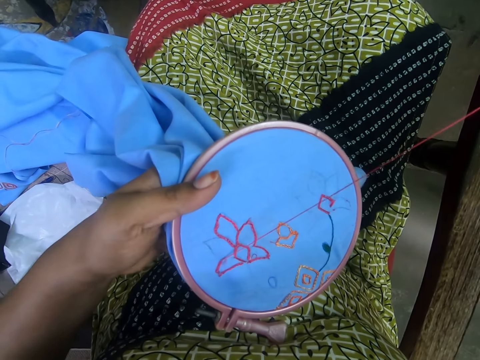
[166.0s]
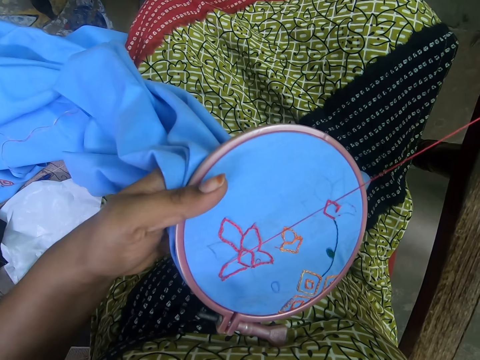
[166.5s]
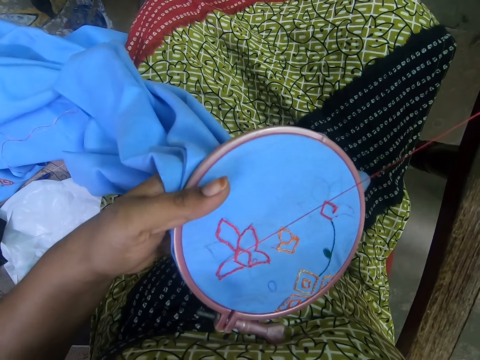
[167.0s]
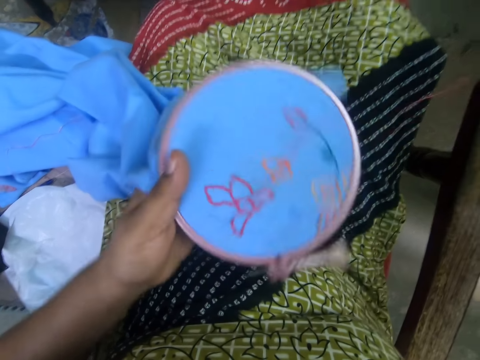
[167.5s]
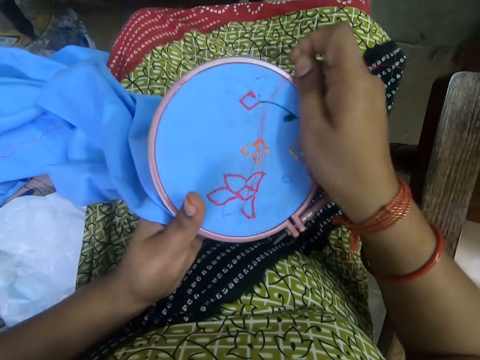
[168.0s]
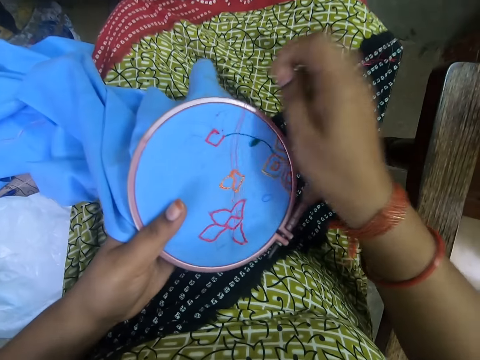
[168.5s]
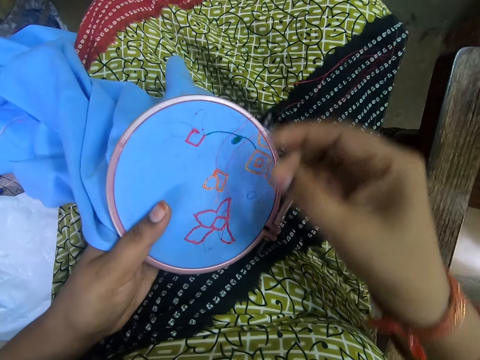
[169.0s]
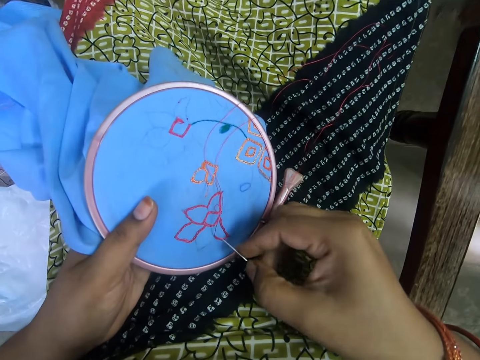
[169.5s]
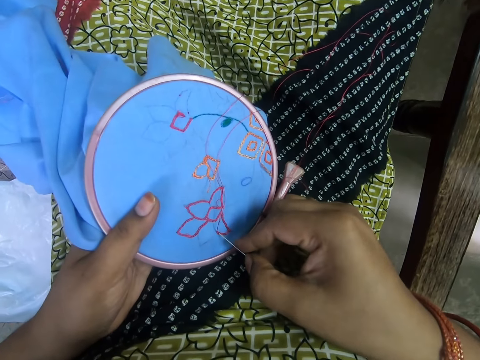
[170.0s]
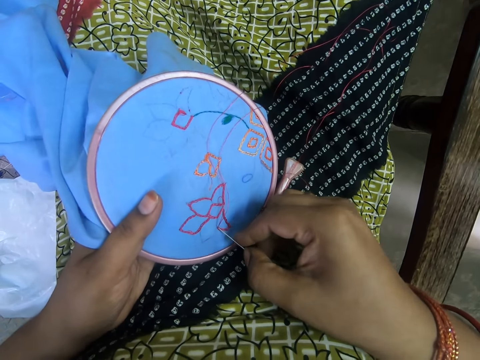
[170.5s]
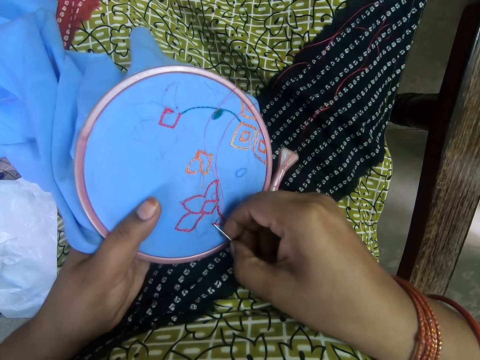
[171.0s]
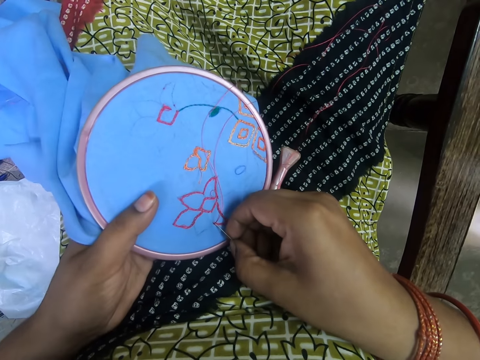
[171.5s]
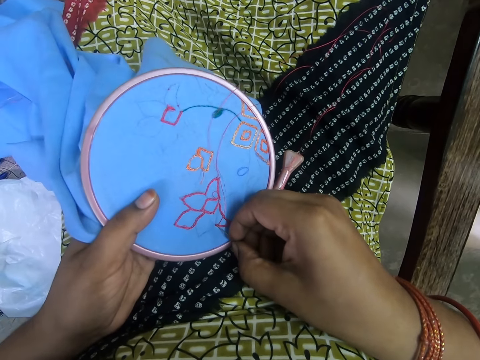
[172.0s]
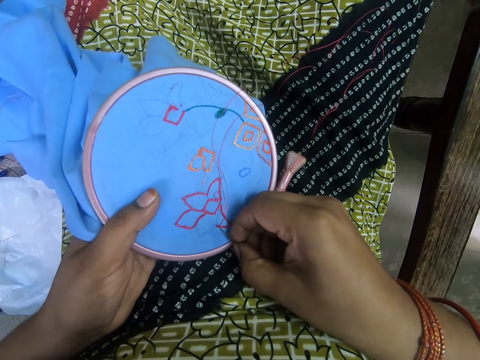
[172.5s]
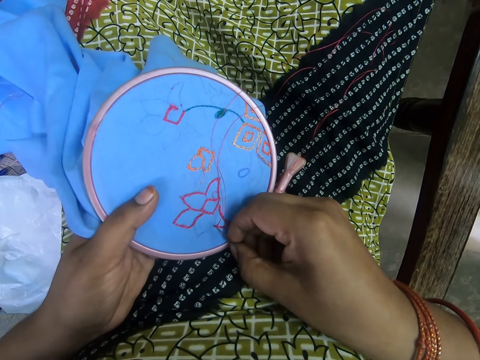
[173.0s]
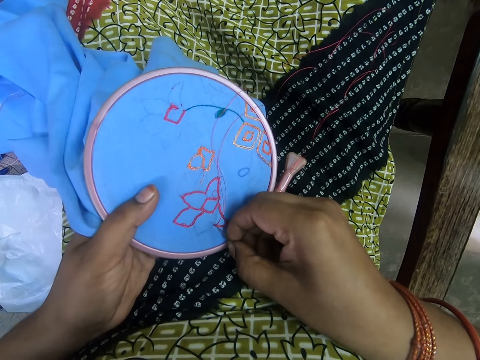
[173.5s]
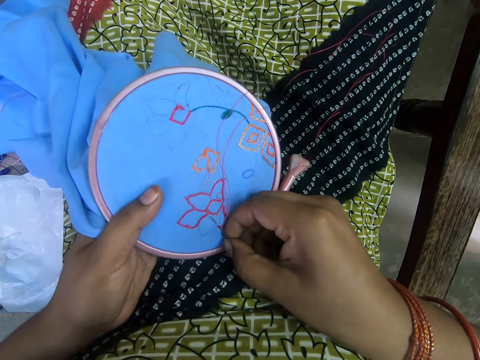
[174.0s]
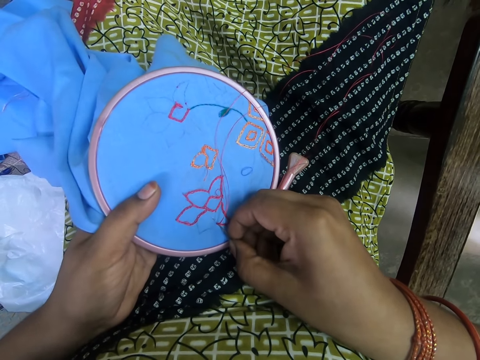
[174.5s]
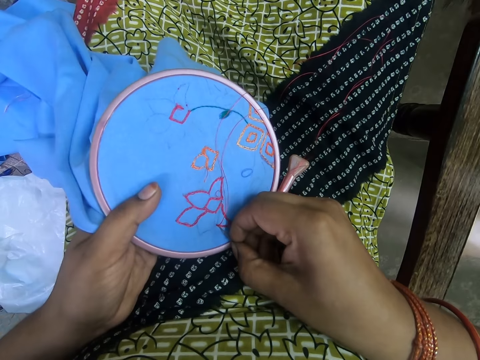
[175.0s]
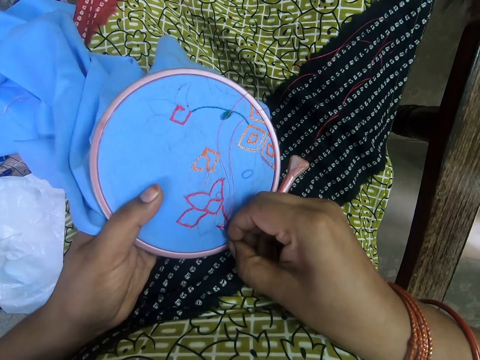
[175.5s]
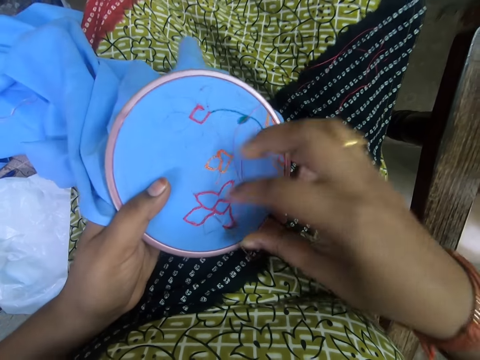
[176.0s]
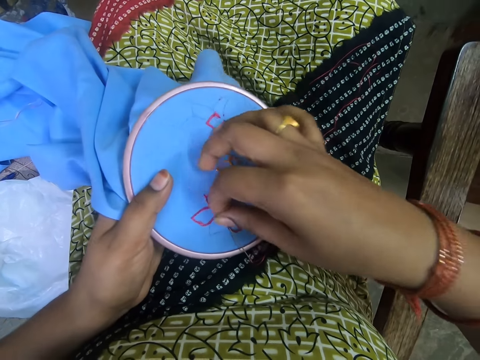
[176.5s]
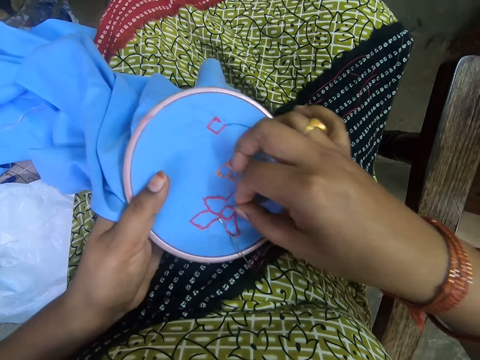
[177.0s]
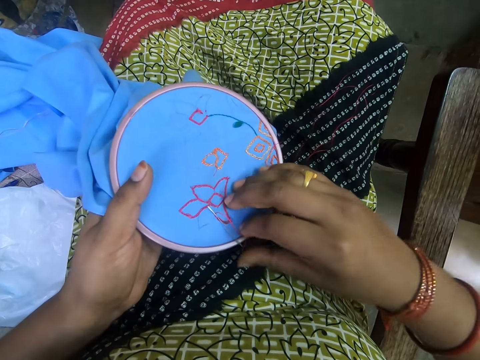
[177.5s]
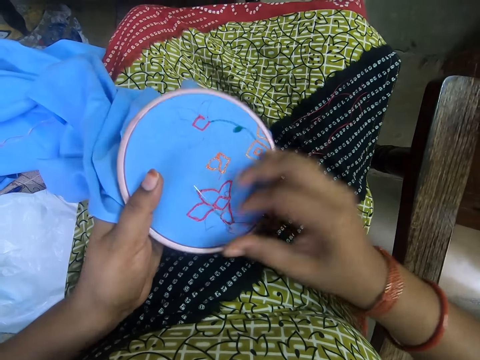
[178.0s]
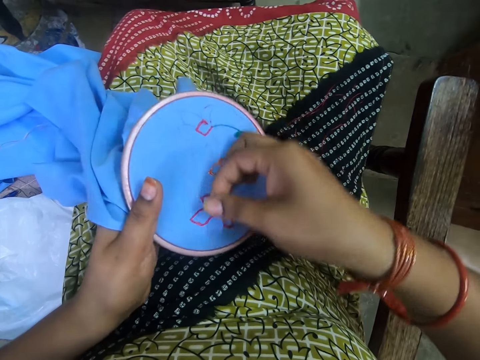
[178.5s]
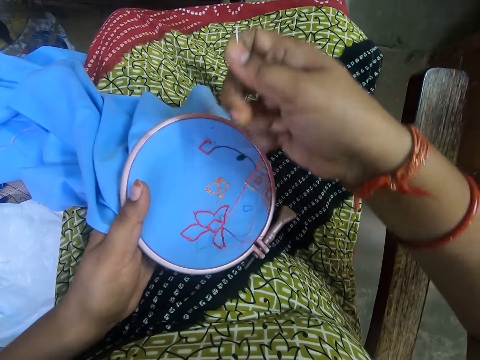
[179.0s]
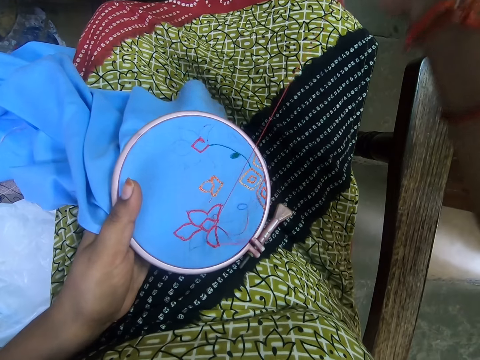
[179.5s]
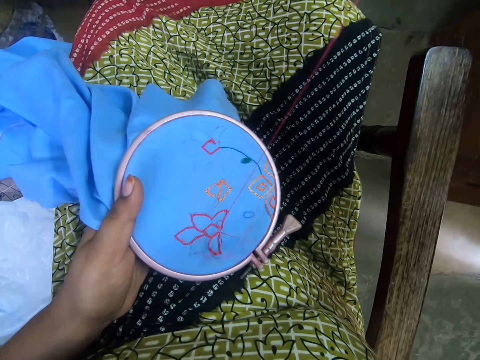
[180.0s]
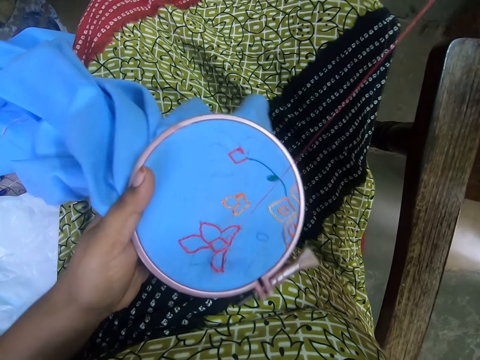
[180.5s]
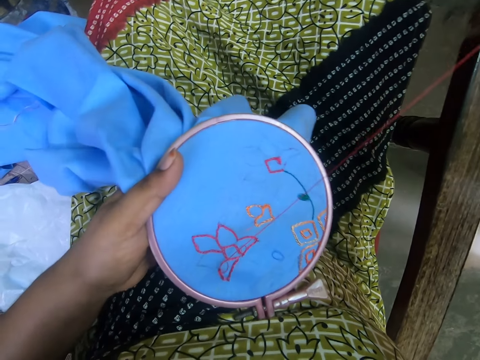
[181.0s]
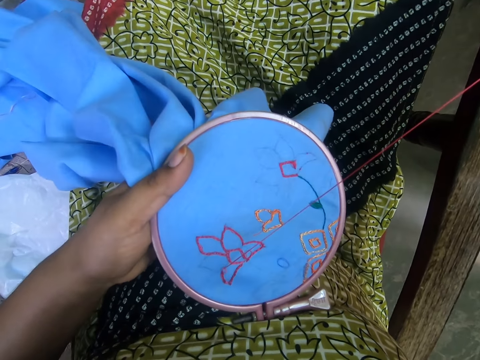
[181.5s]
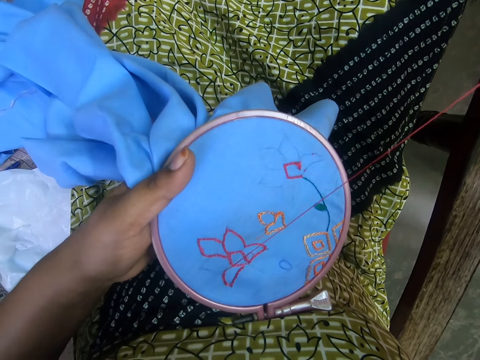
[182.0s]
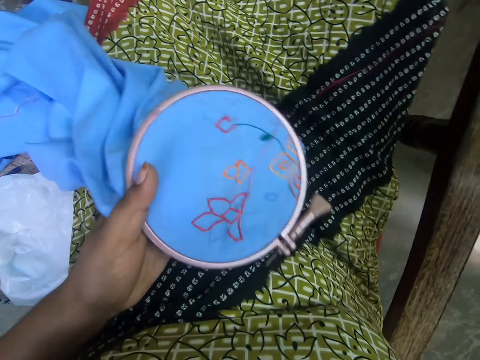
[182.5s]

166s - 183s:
The camera wearer holds the embroidery hoop with both hands. They put the cloth on the lap. They sew the cloth. They hold the embroidery hoop in the hand. They pick the thread from the cloth. They rotate the thread on the needle. They sew the cloth.

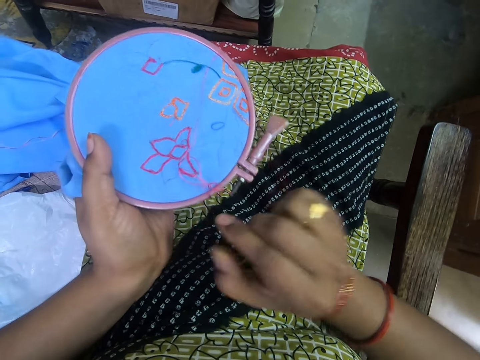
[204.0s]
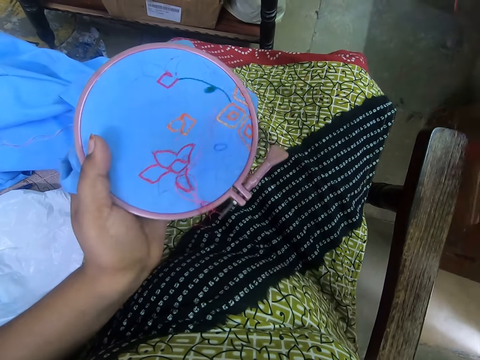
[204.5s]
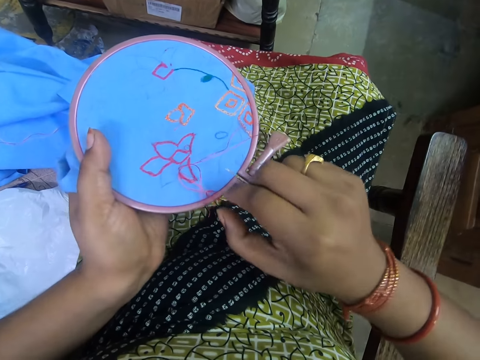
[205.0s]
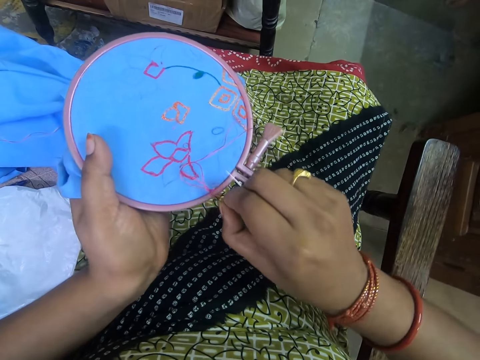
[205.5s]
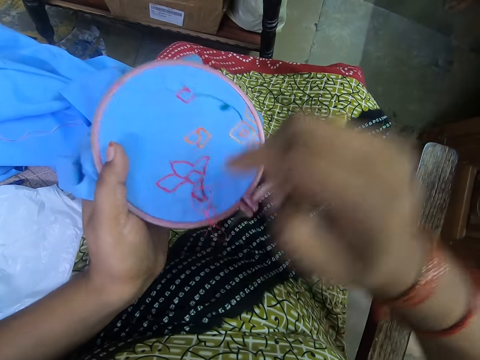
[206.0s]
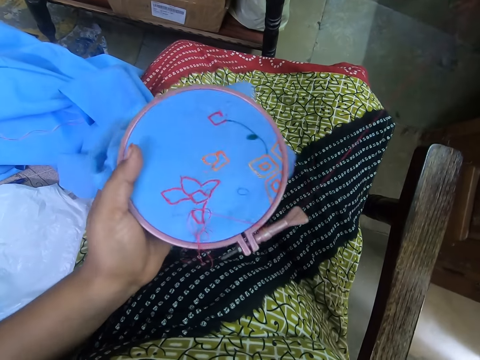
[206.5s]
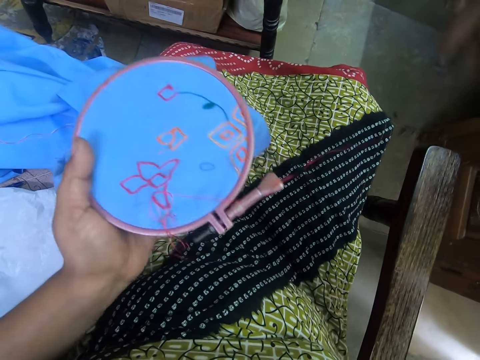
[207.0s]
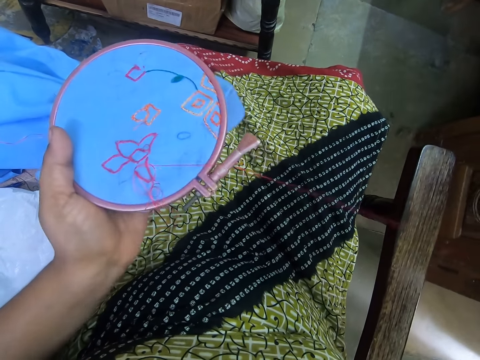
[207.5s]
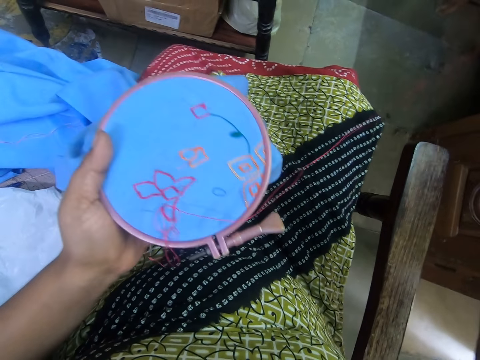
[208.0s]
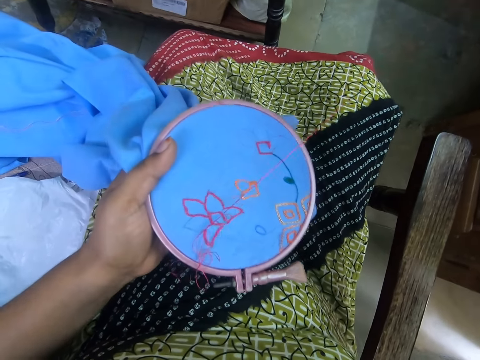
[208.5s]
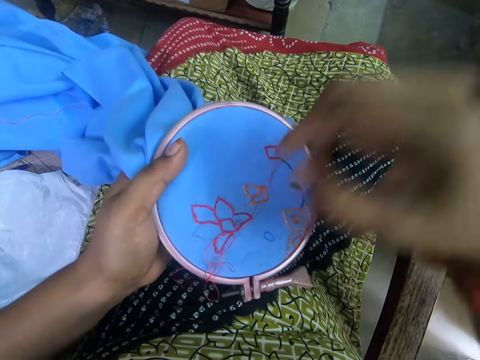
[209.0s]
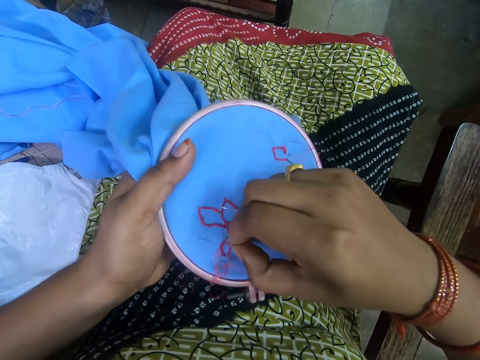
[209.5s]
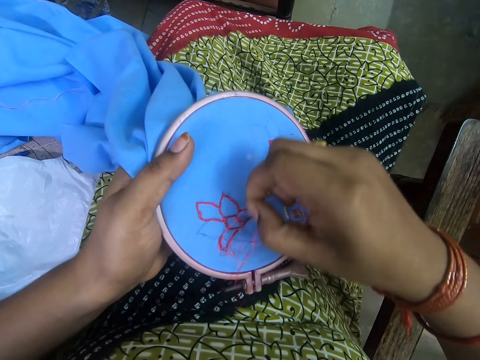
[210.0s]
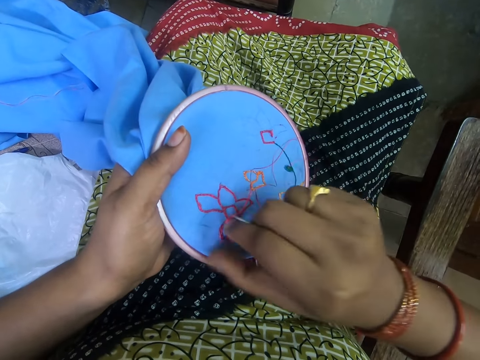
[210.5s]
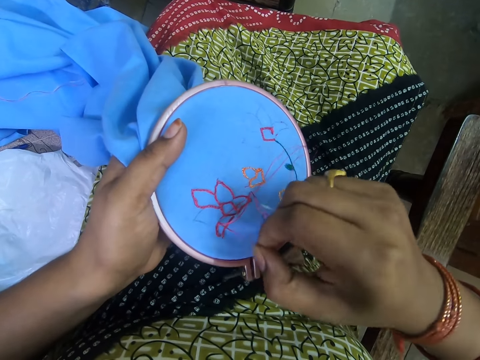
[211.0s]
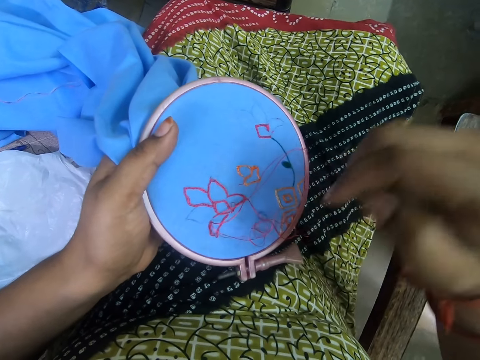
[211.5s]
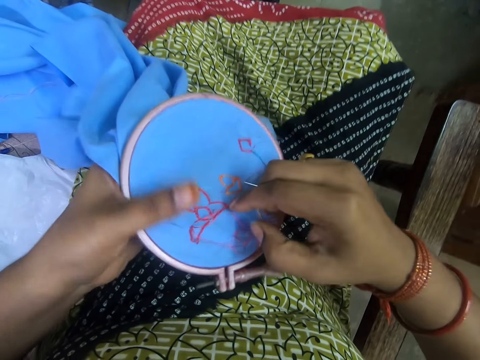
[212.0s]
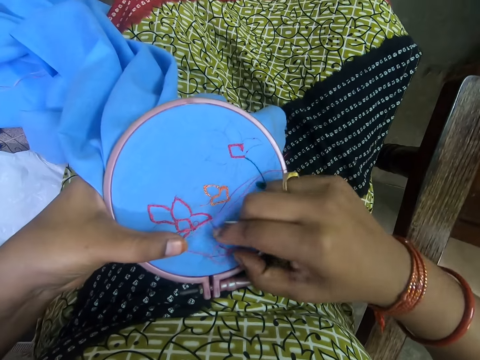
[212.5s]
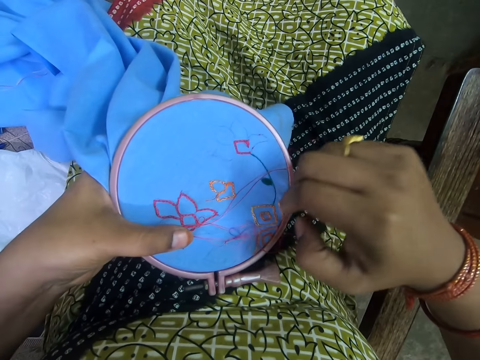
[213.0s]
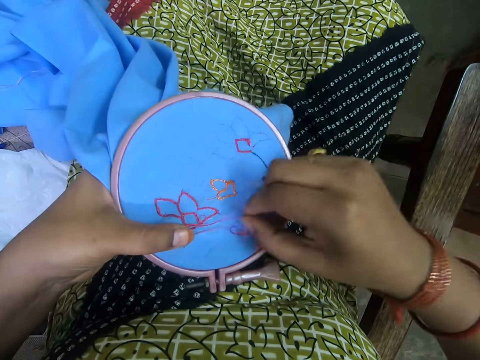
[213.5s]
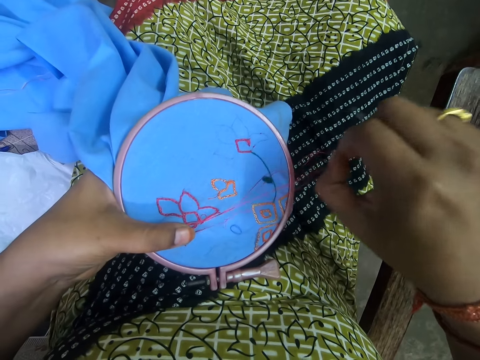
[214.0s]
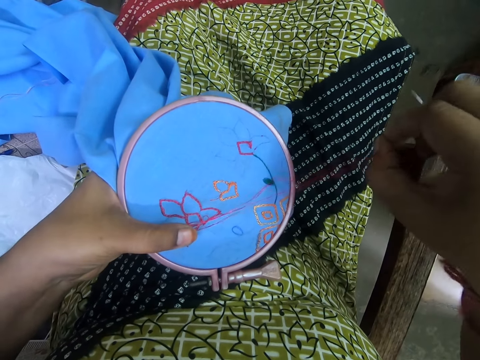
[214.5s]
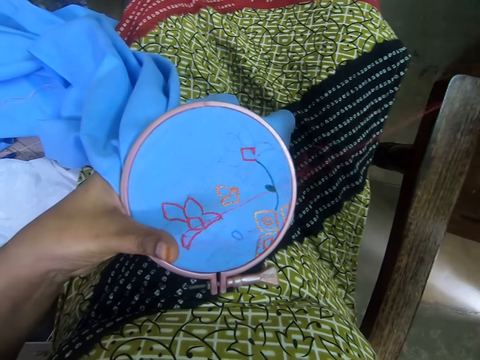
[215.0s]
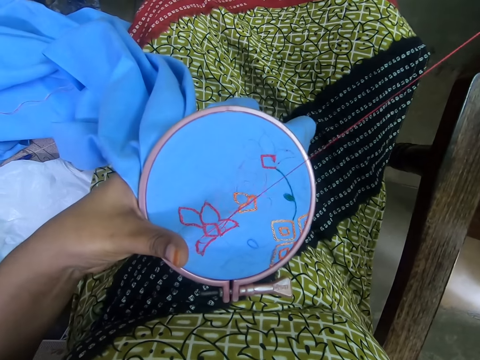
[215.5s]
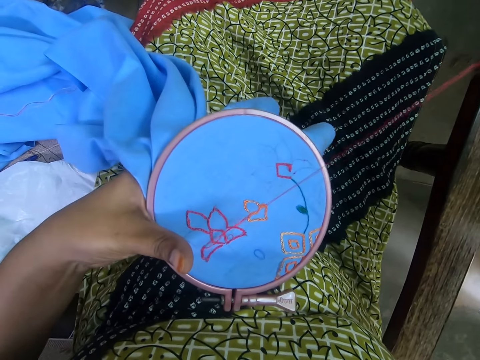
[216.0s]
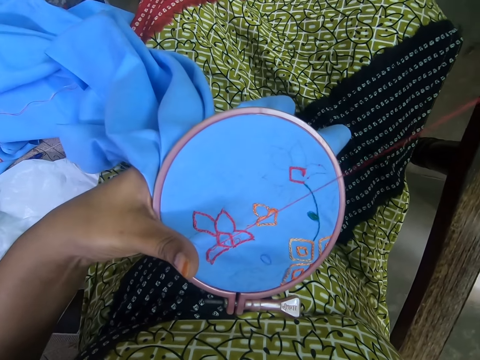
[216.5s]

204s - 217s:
The camera wearer pulls the thread. They remove the thread from the embroidery hoop. They pull the thread. They adjust the thread on the cloth. They pull the thread.
